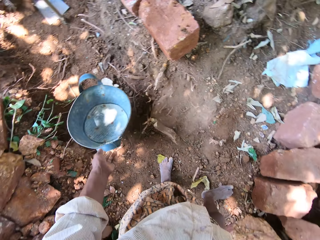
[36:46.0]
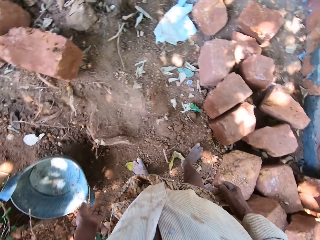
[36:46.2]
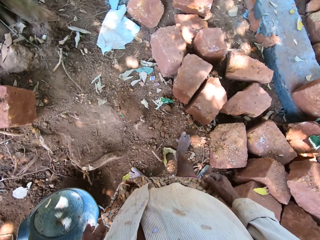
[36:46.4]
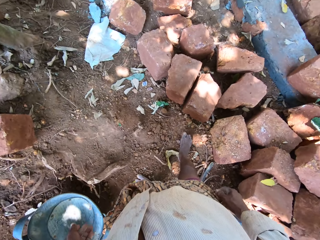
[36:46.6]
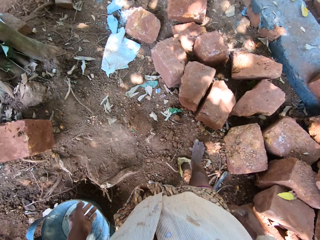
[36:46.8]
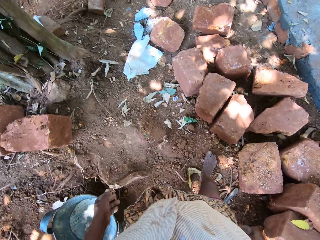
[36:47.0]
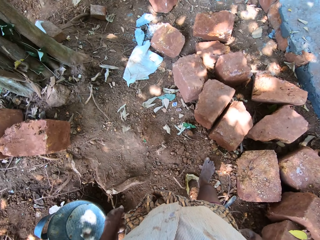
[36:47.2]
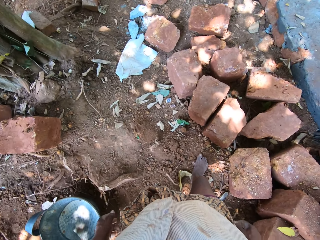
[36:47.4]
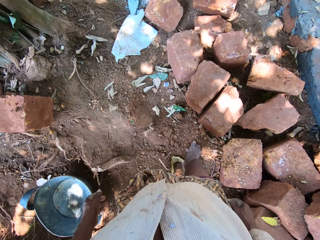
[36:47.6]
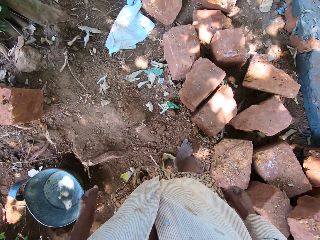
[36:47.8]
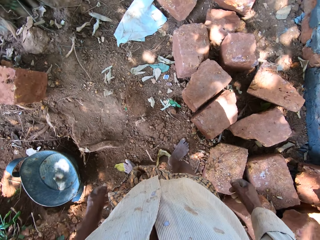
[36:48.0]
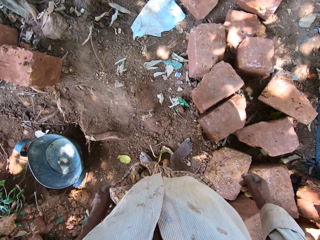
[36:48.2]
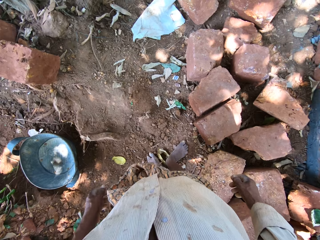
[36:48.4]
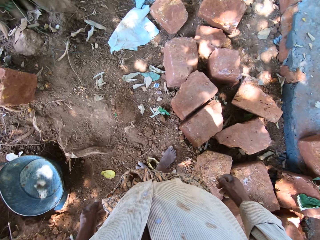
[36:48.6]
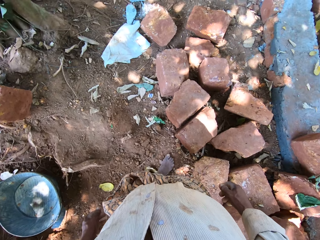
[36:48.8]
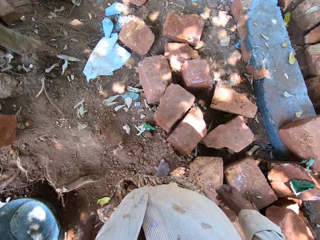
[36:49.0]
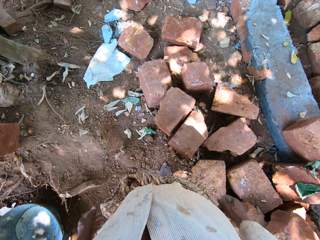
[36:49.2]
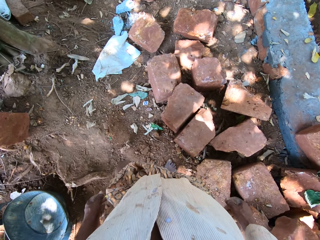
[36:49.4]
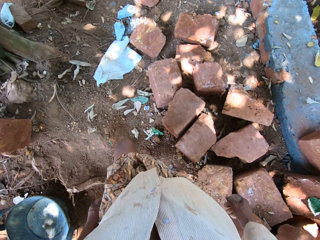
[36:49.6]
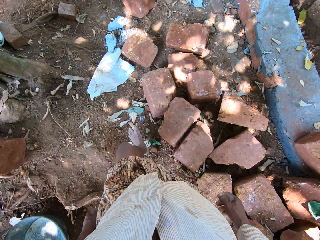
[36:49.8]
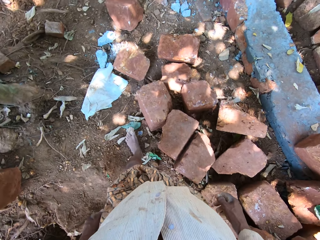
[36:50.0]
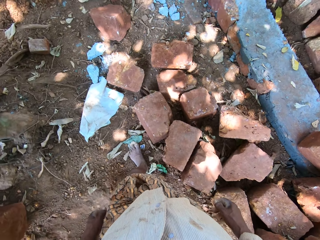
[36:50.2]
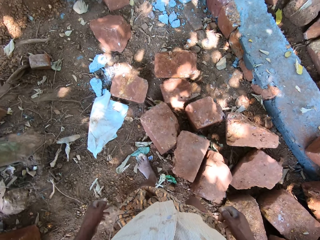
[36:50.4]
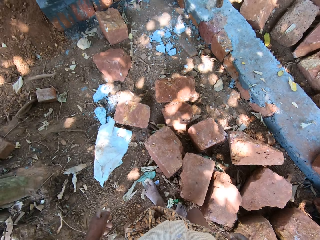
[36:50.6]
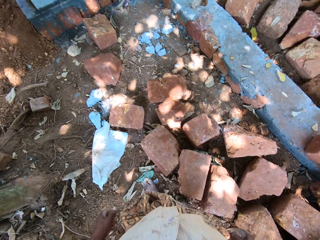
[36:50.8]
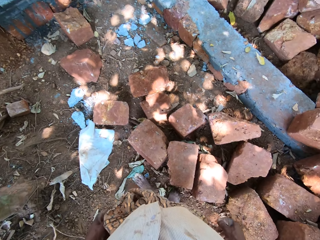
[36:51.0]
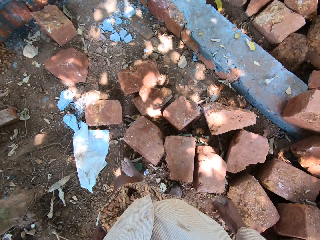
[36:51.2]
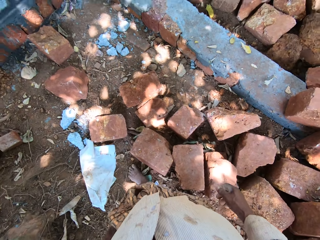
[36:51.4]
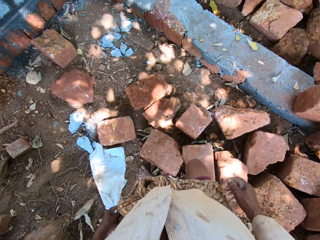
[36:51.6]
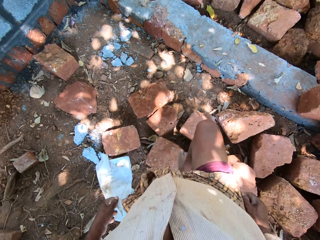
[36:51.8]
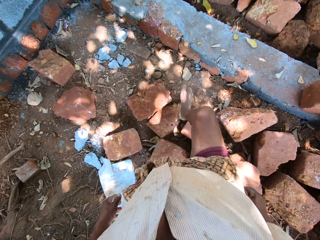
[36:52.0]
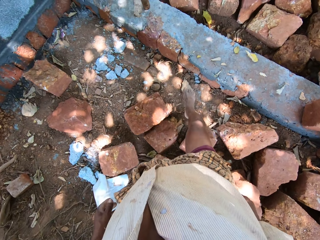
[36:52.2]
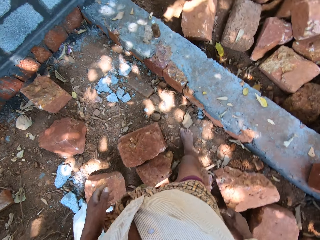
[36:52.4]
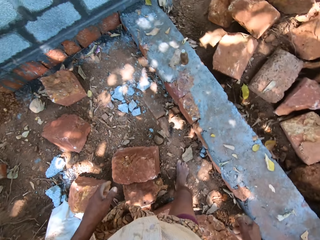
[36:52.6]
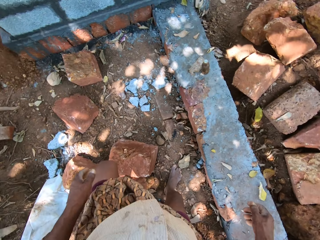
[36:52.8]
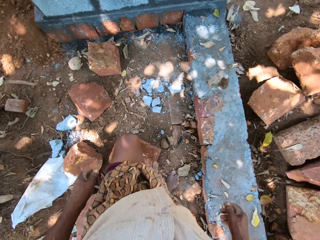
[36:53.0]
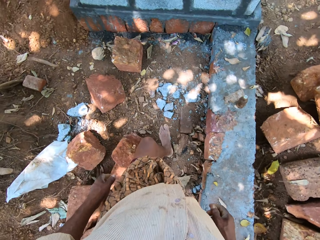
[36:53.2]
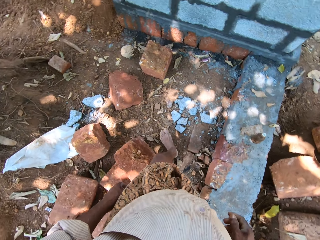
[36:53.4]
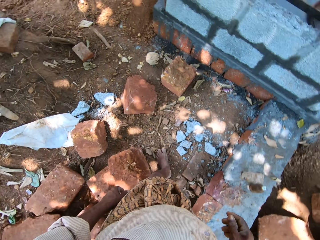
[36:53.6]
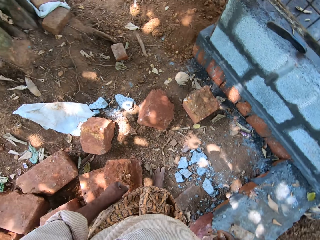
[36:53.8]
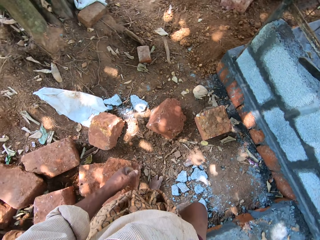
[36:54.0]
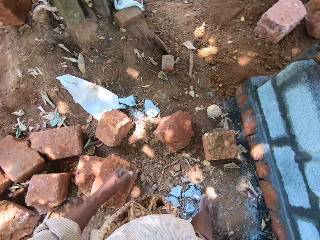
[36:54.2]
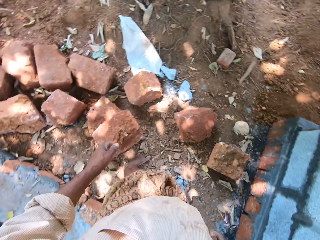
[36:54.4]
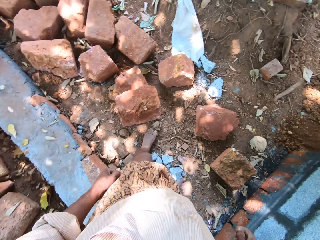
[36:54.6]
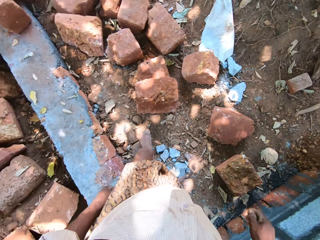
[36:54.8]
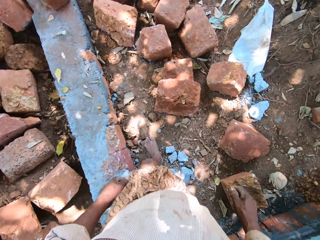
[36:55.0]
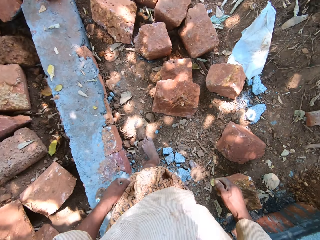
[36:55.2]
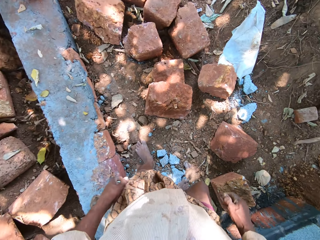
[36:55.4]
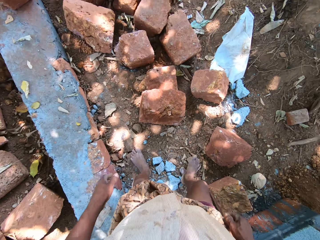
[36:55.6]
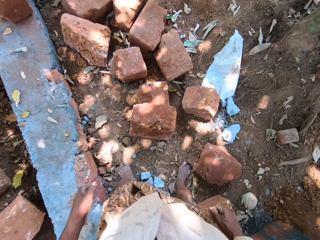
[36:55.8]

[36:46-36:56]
The camera wearer drops the bucket on the ground with his left hand. He moves.

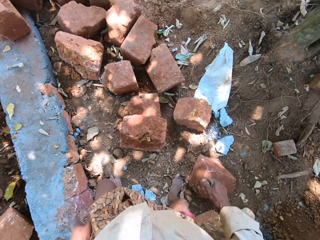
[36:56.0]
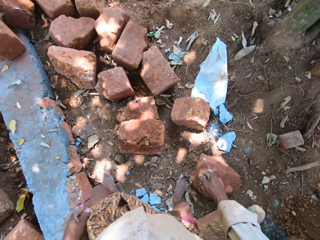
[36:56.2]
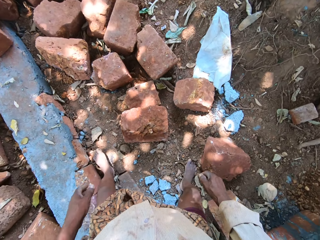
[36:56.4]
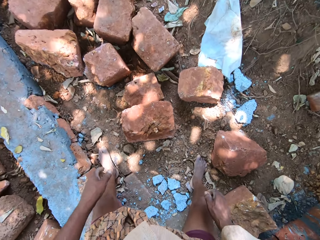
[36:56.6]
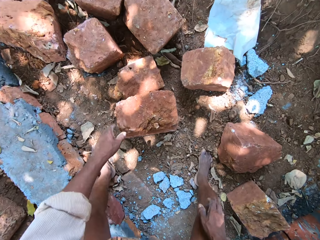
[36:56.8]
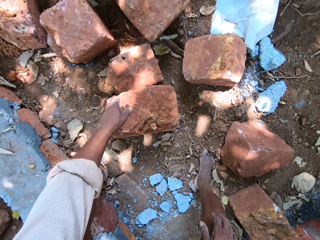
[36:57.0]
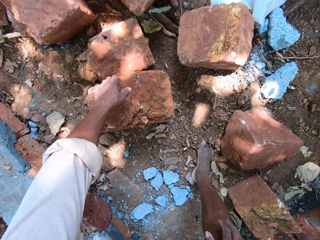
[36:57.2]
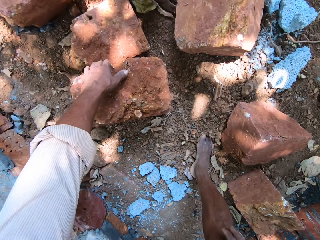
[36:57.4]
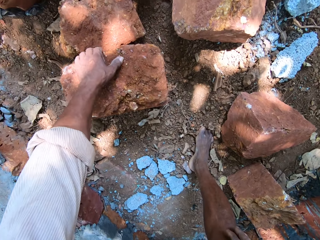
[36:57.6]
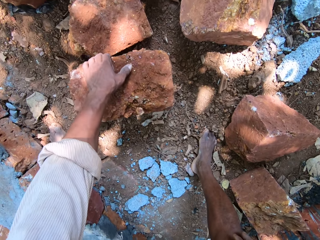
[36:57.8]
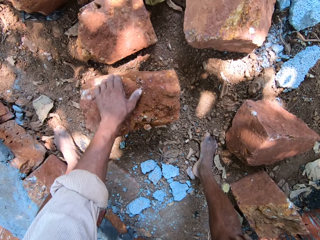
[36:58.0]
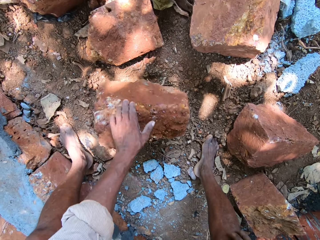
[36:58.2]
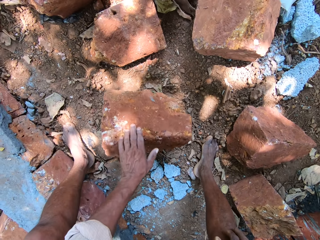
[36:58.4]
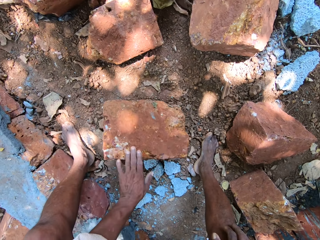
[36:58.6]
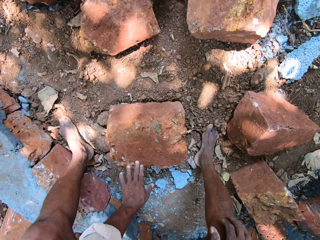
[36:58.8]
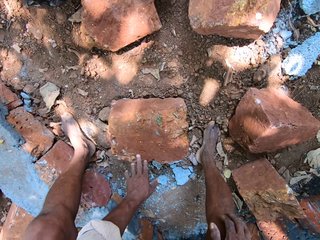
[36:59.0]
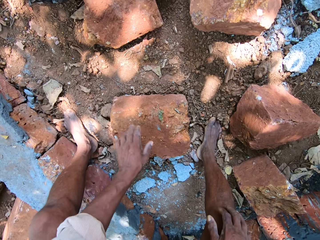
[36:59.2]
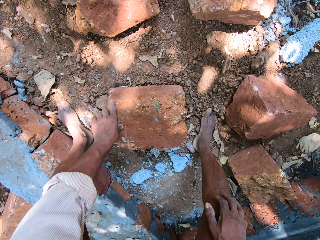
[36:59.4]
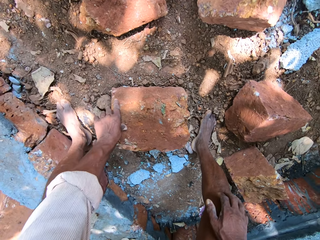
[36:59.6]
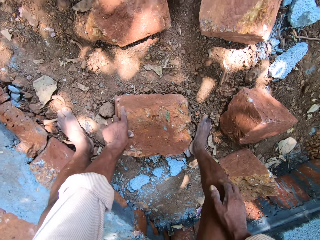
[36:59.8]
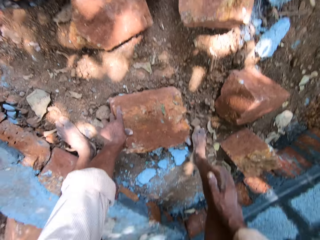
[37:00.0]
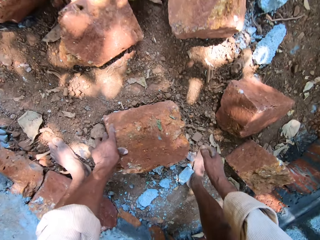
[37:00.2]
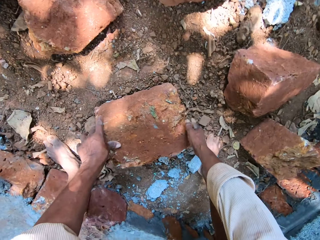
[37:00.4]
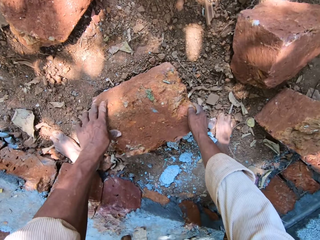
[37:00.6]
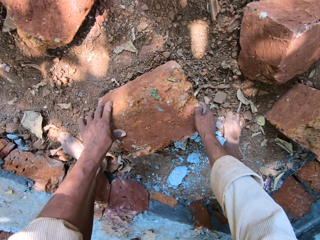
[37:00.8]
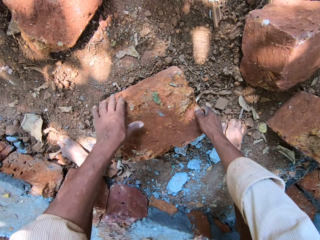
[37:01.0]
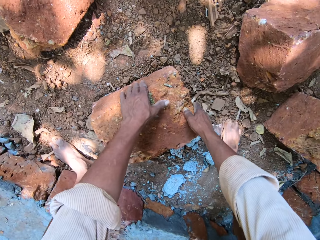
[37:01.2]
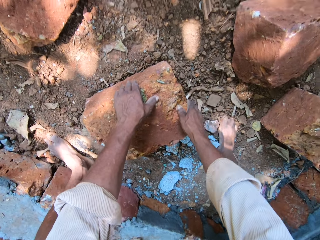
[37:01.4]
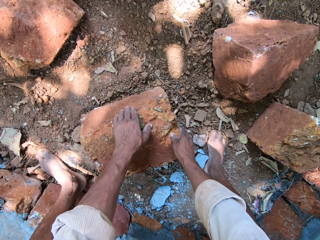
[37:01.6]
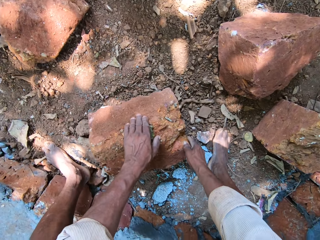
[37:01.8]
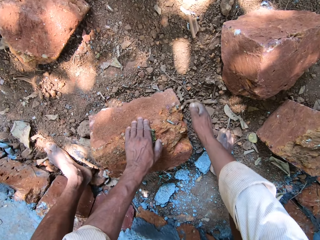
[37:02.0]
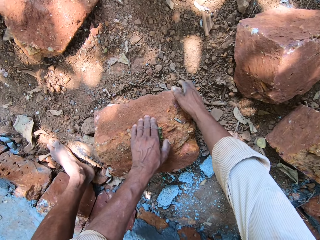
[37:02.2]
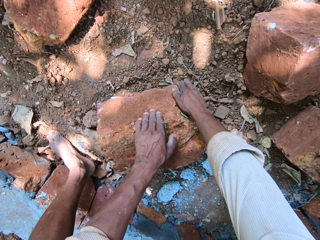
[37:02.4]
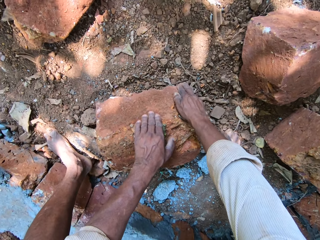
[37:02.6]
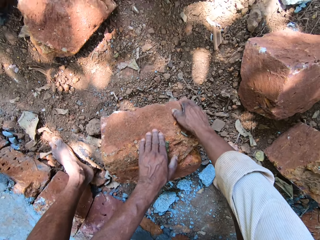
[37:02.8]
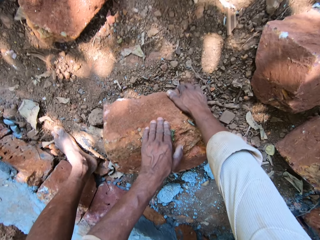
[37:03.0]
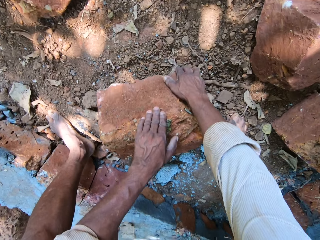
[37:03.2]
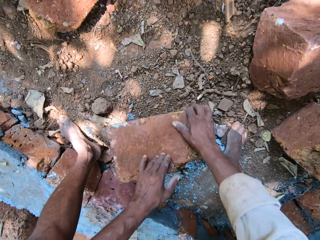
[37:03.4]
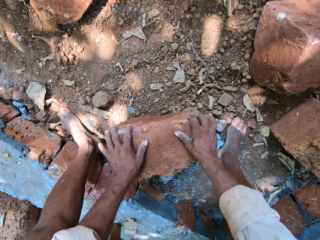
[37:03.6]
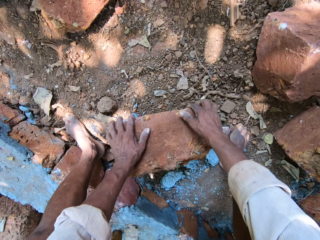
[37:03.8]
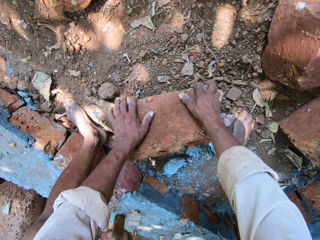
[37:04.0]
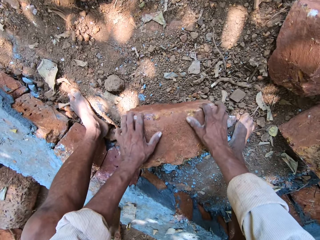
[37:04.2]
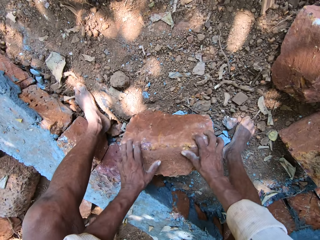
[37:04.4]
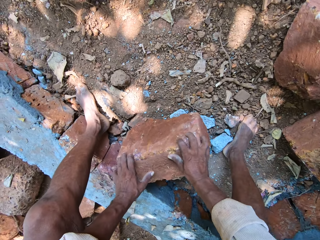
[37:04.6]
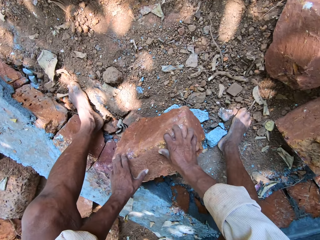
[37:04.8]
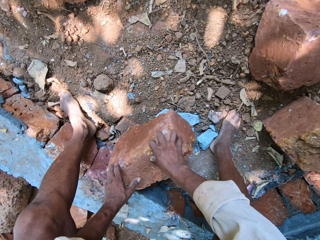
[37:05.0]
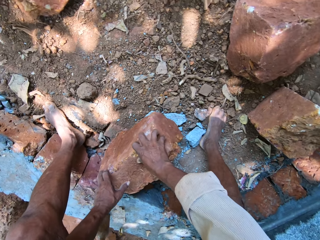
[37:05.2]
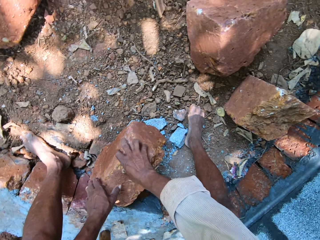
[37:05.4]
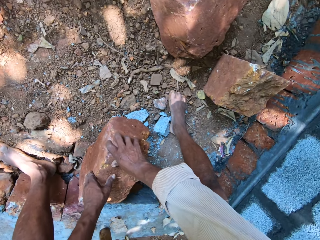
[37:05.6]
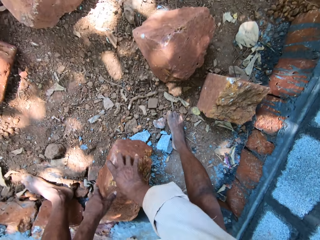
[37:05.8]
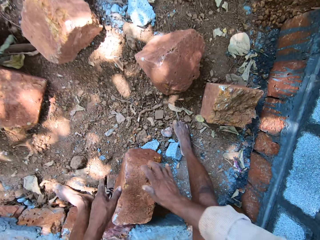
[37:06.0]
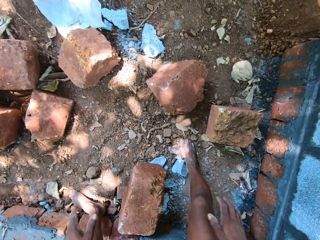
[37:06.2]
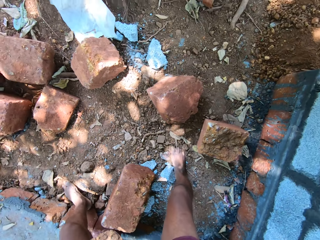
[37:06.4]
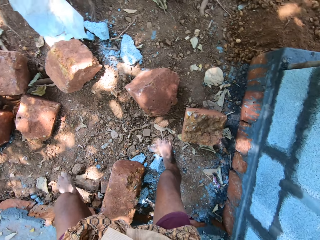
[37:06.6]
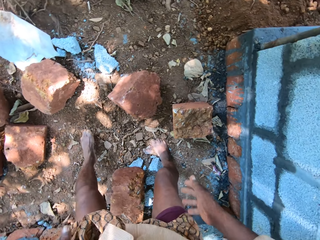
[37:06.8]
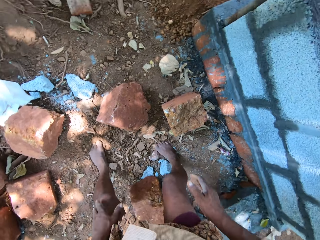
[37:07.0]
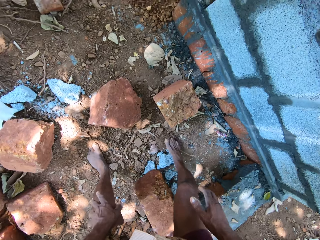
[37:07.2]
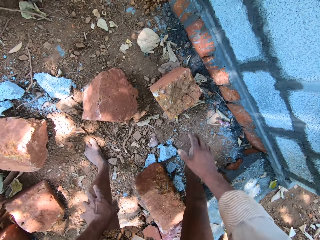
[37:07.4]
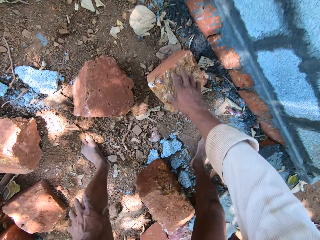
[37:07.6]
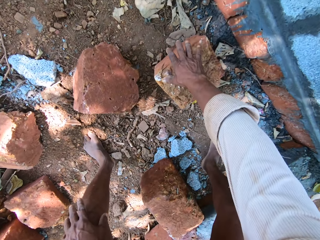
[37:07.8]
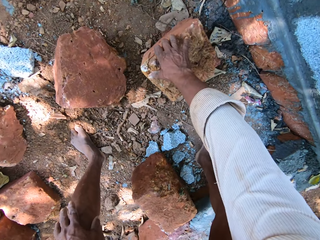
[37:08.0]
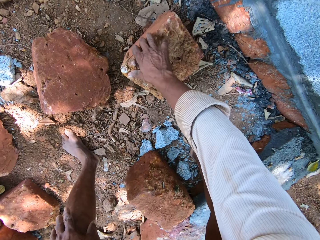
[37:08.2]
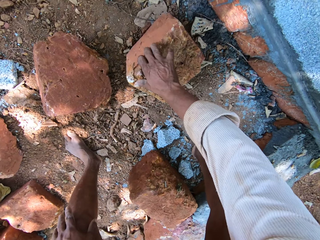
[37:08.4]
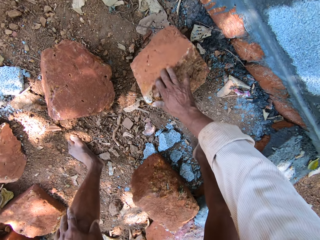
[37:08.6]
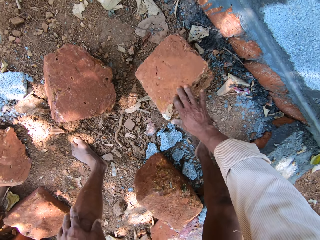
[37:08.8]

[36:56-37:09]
The camera wearer moves a brick on the ground with his left hand. He holds the brick. He turns the brick. He removes his hand. He moves the brick on the ground with both hands. He holds the brick. He turns the brick. He removes his hands. He moves the brick on the ground with his right hand.
